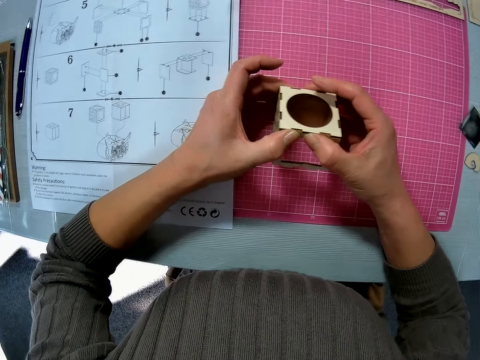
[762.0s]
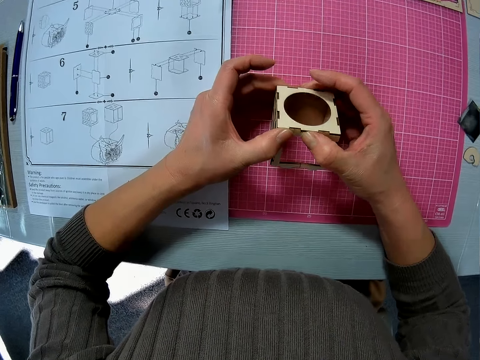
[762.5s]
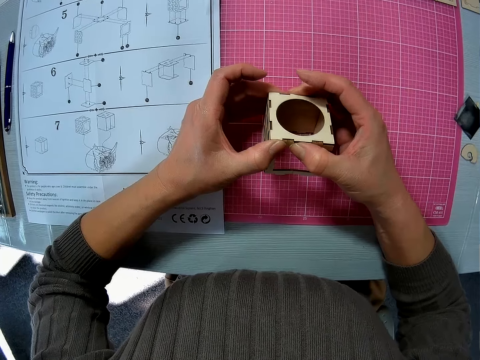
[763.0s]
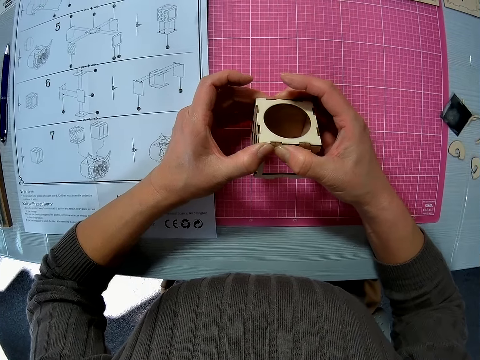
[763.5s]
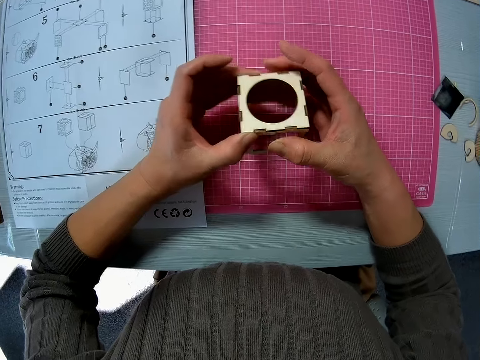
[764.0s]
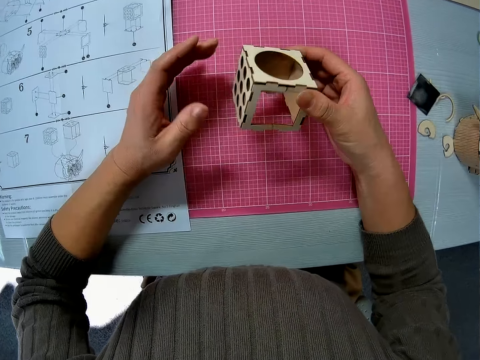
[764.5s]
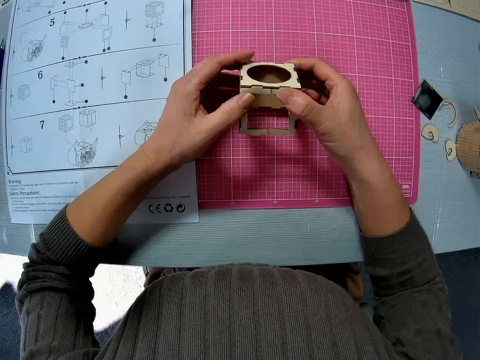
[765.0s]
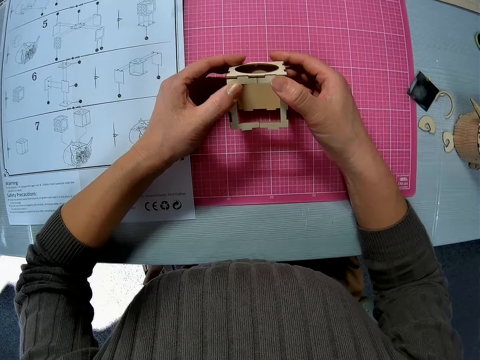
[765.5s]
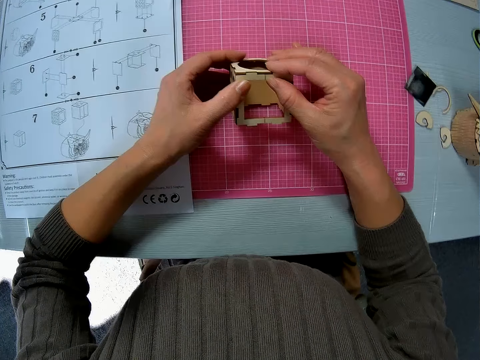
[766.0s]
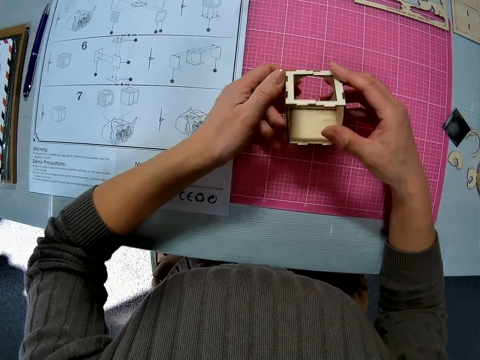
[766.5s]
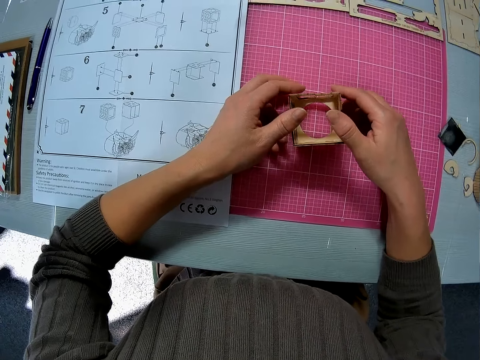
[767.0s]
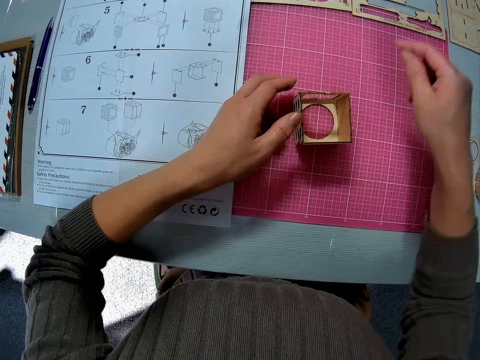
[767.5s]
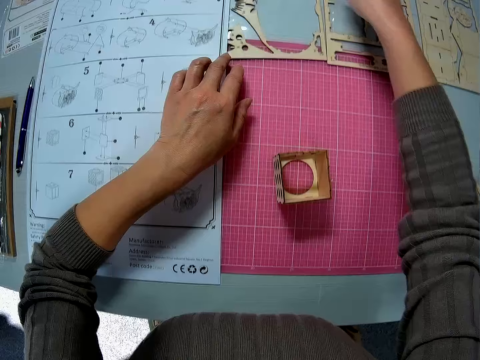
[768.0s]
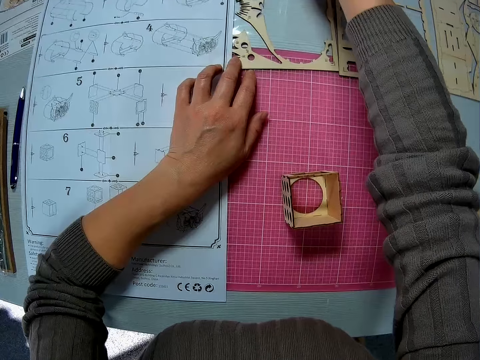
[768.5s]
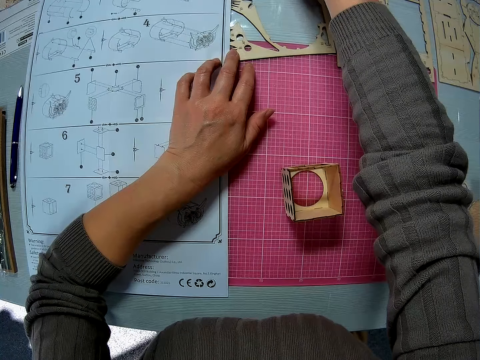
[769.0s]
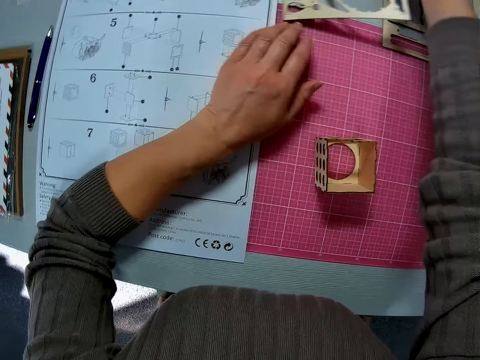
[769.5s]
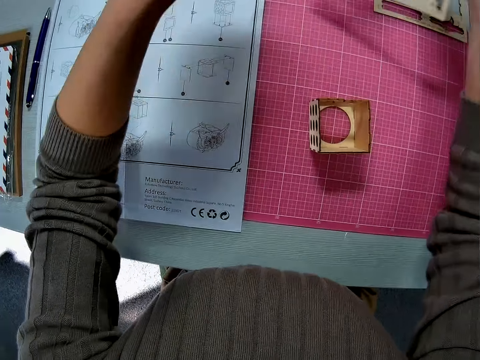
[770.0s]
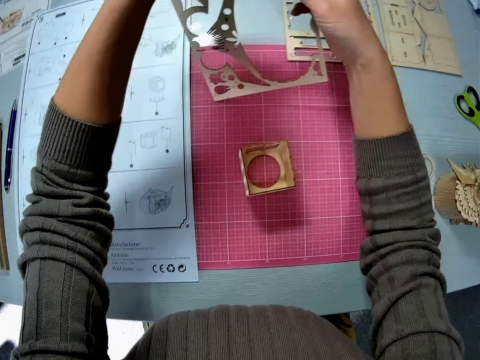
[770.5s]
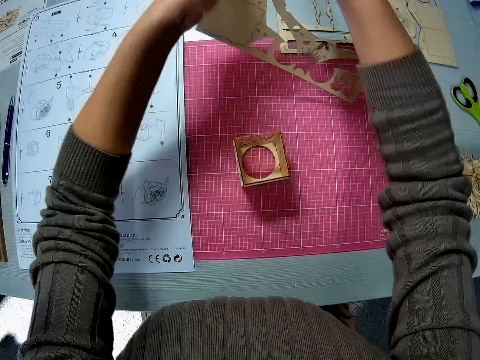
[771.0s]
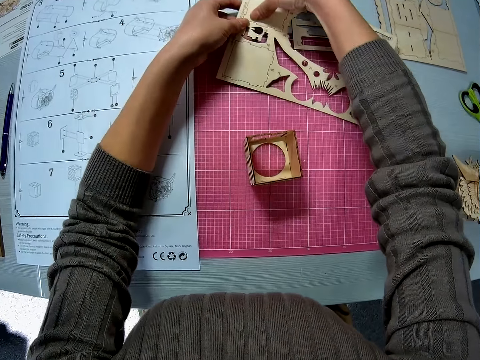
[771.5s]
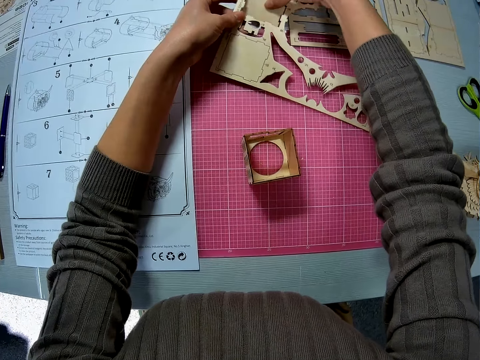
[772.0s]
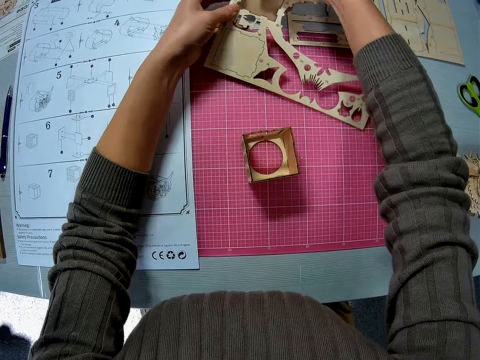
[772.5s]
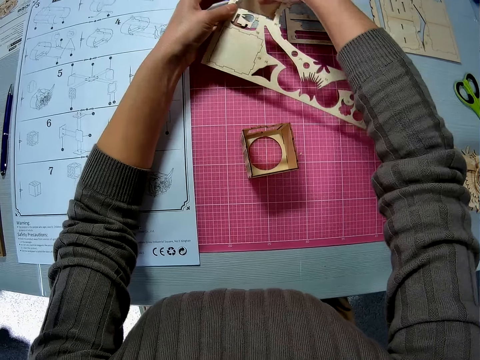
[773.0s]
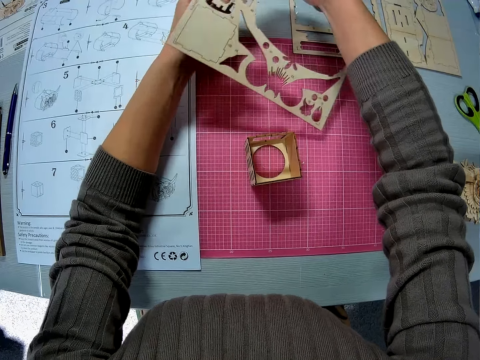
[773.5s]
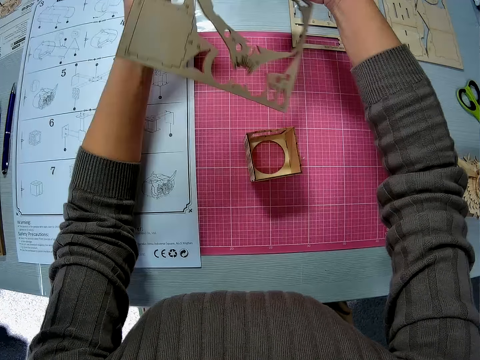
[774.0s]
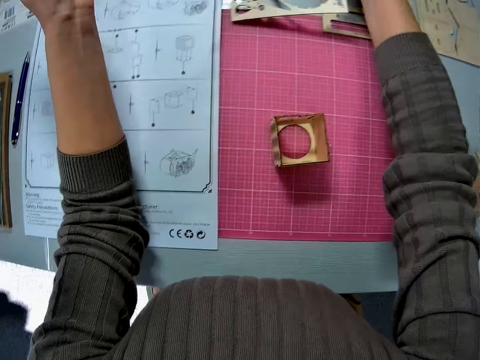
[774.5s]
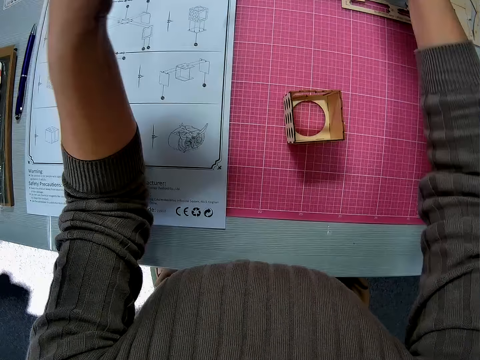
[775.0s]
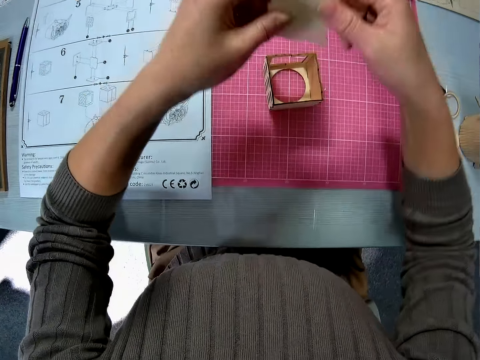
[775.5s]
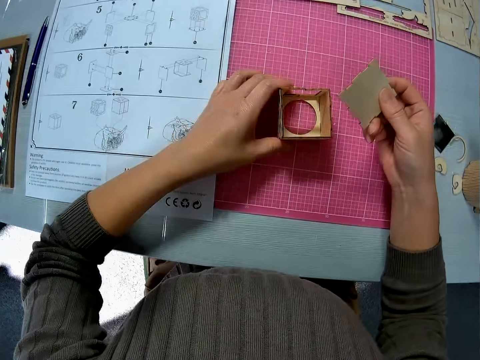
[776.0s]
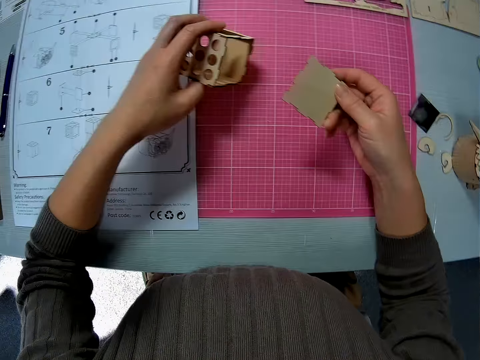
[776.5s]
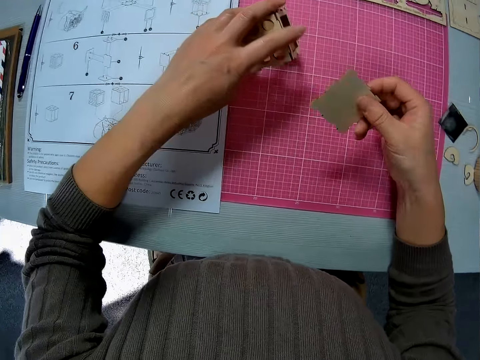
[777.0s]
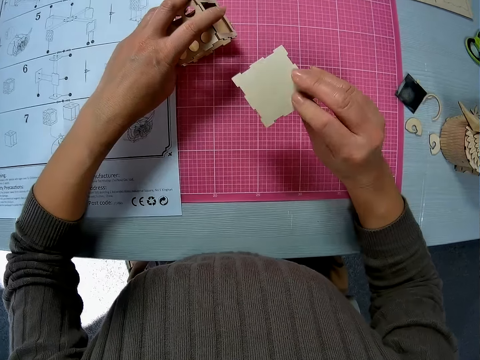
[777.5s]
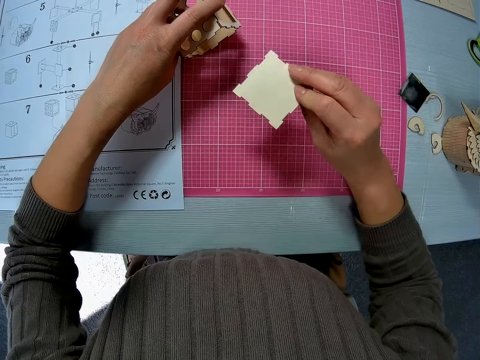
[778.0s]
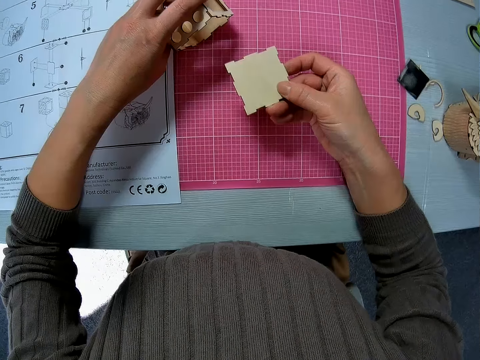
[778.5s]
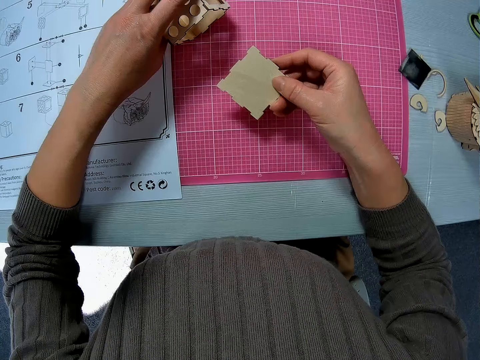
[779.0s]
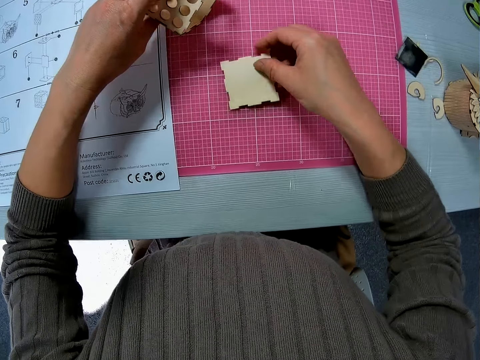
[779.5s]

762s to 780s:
The camera wearer puts the wooden craft on the table. They pick up the wooden sheet or laser cut wood craft from the table. They cut the wooden craft shapes from the laser cut wood craft. They put the laser cut wood craft on the table. They turn the wooden craft shapes. They join the piece to the wooden assembly.

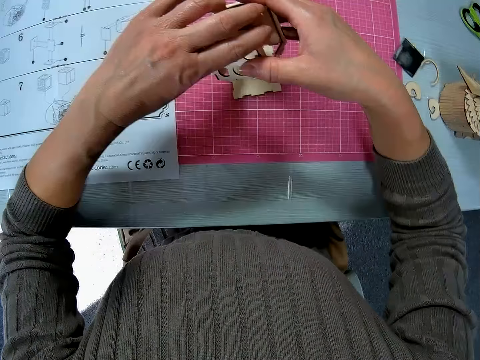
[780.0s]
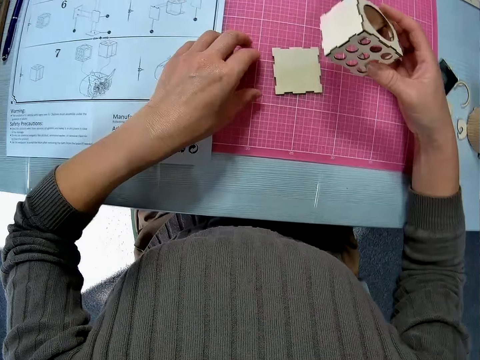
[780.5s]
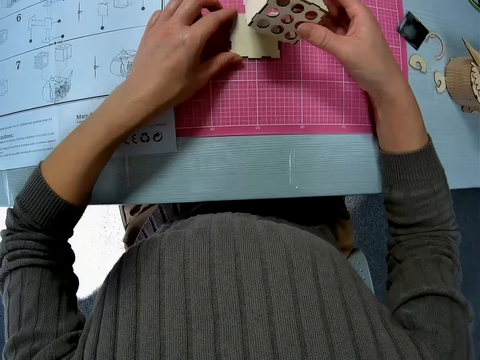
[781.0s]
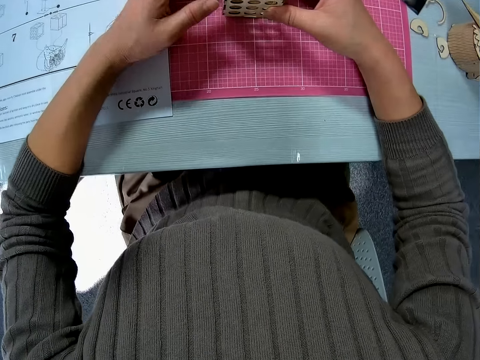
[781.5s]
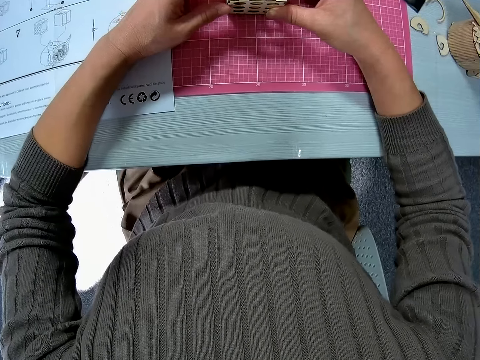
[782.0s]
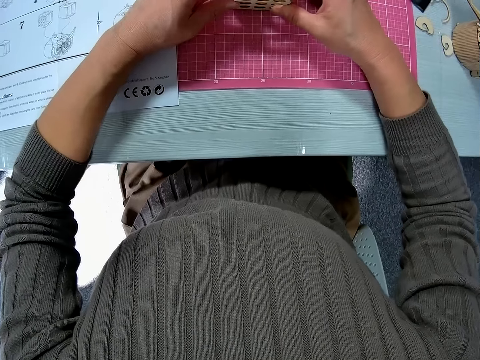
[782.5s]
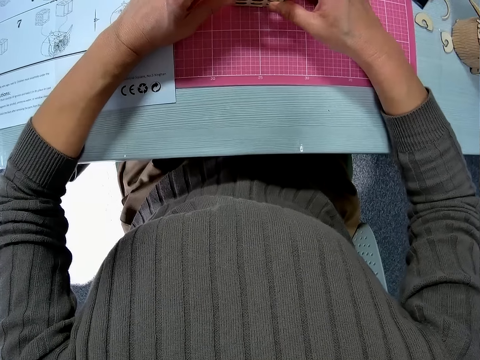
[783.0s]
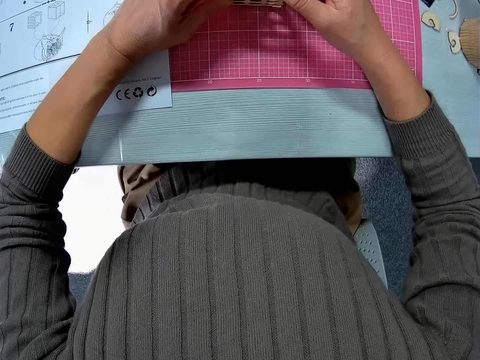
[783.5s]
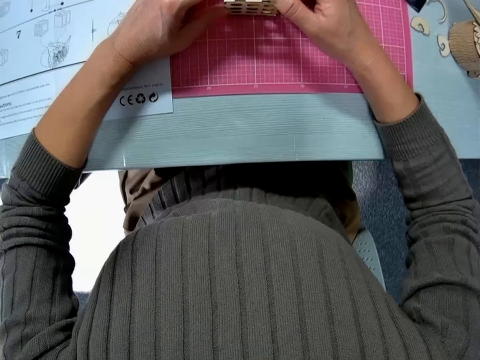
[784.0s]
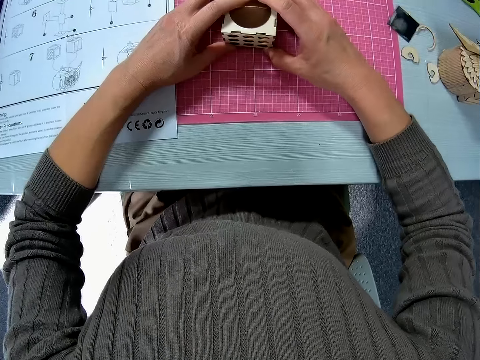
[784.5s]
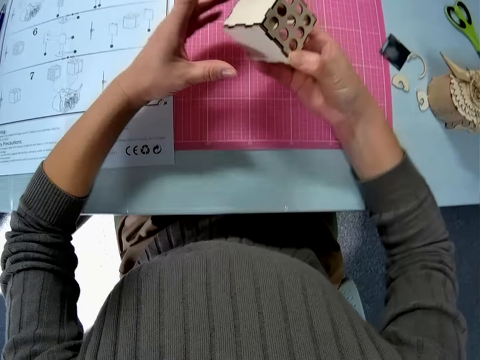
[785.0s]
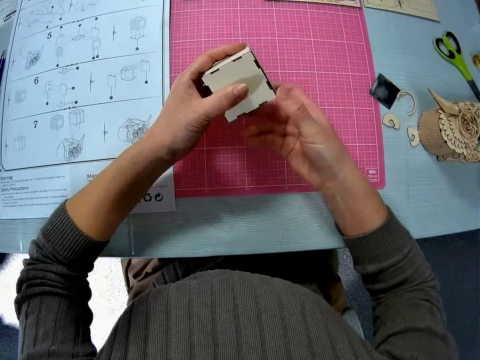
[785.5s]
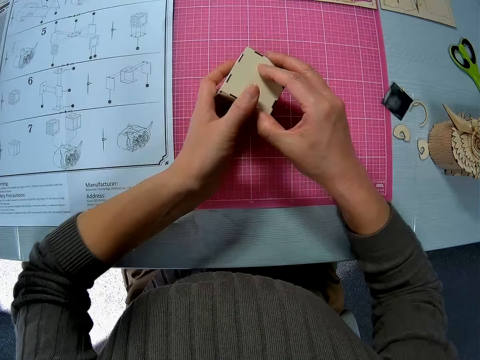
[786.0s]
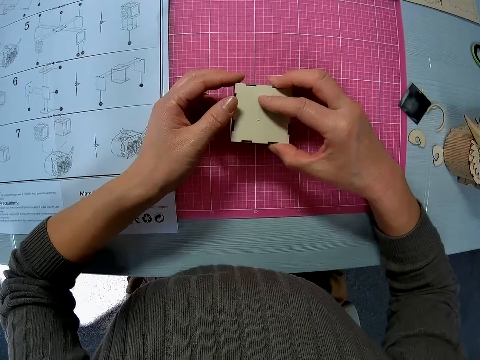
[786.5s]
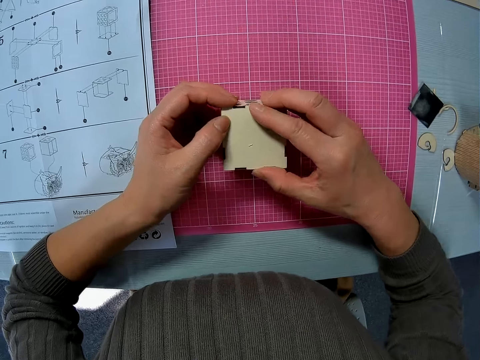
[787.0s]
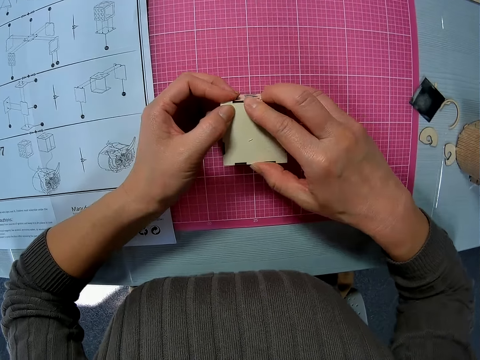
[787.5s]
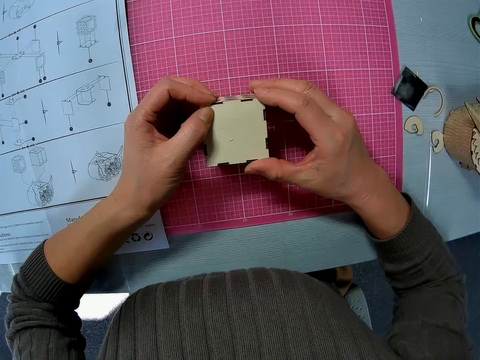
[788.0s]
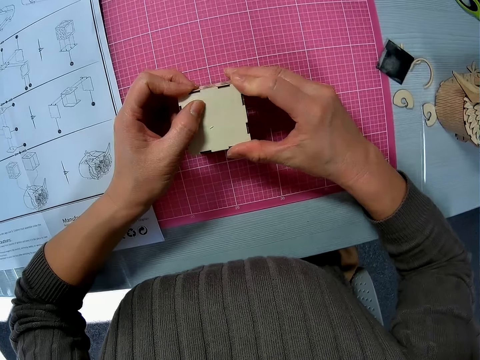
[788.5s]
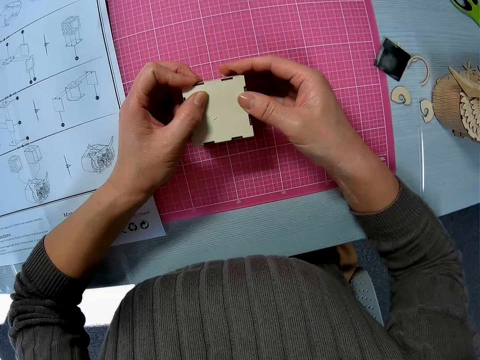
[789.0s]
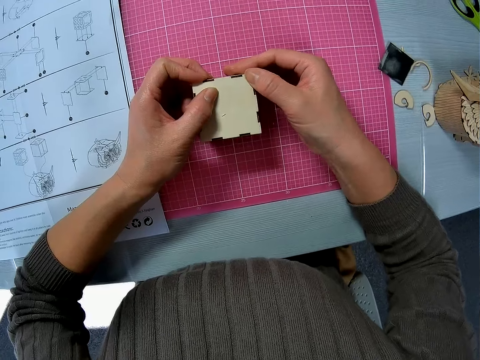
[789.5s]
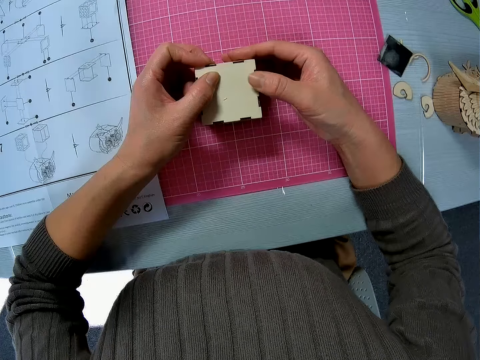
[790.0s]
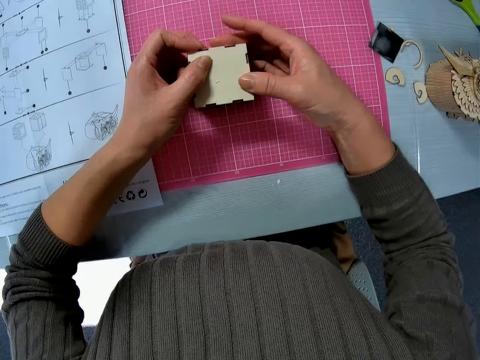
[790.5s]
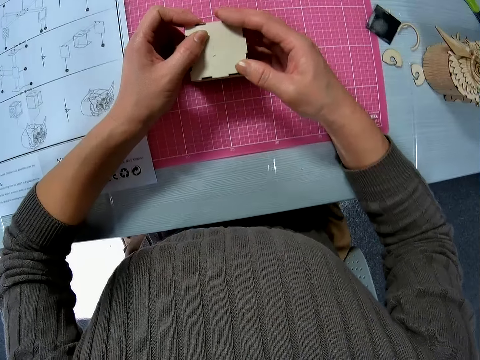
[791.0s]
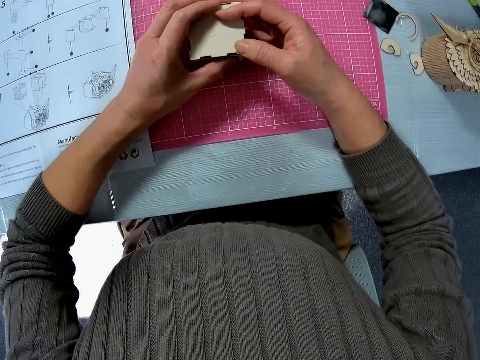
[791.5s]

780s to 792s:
The camera wearer crafts the wooden craft shapes. They lift the wooden craft shapes and put the wooden craft shape on the table. They adjust the wooden assembly on the table and craft the wooden craft shape.
